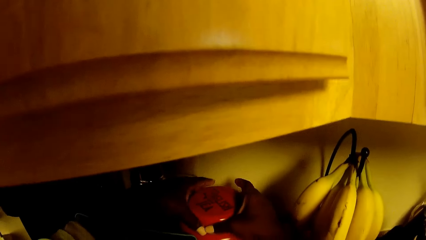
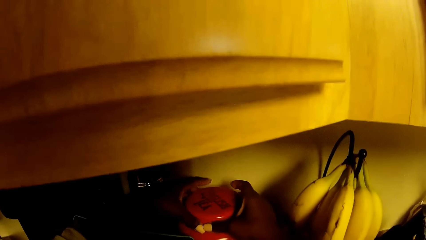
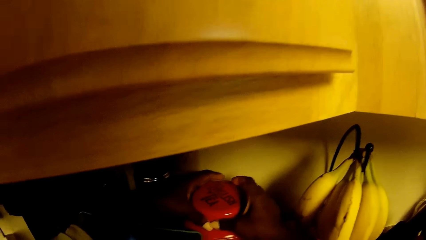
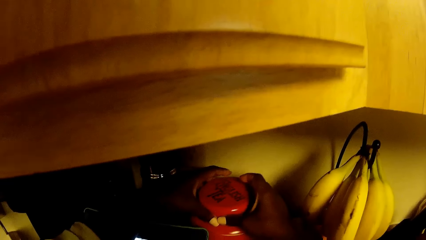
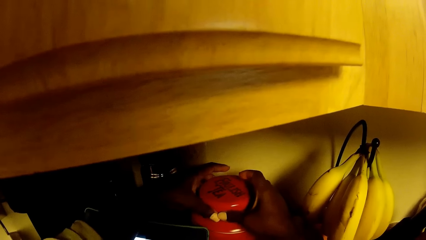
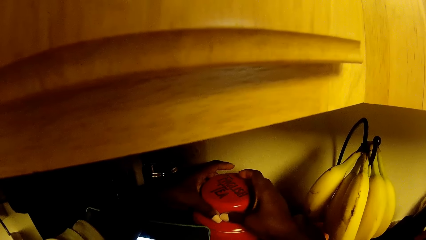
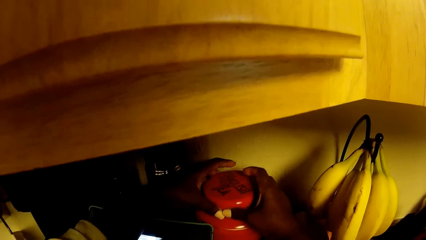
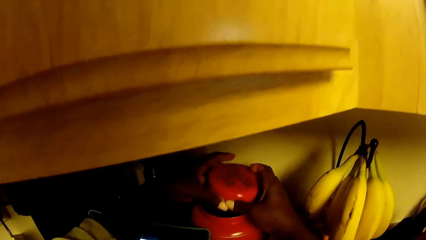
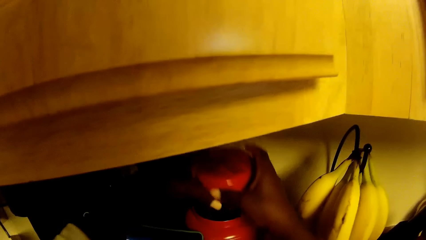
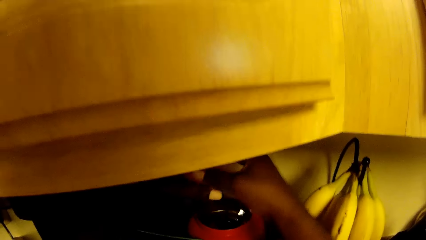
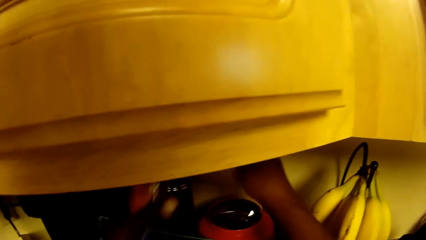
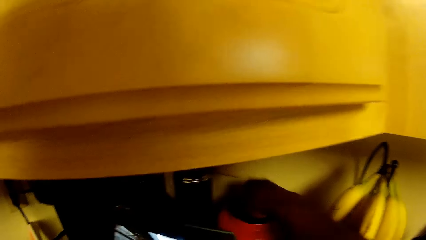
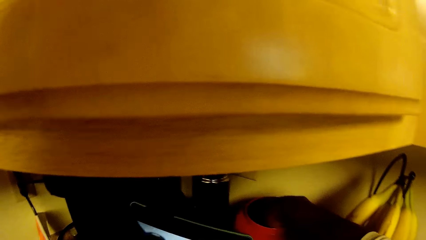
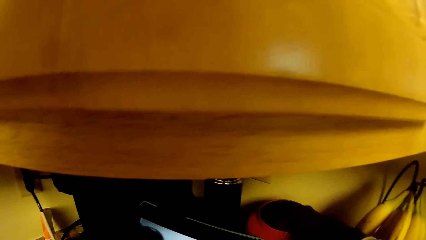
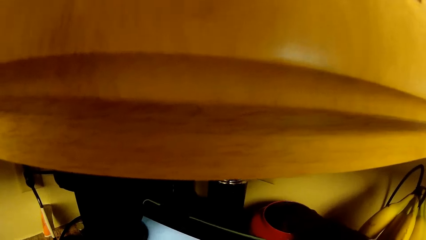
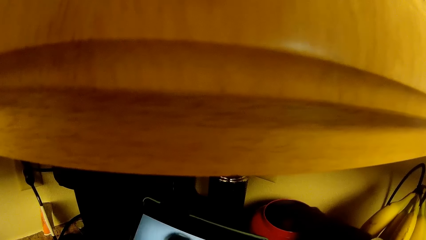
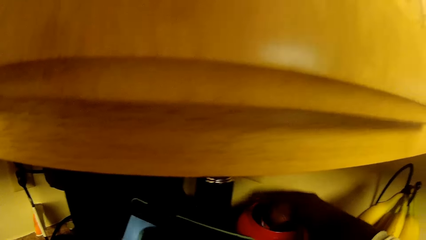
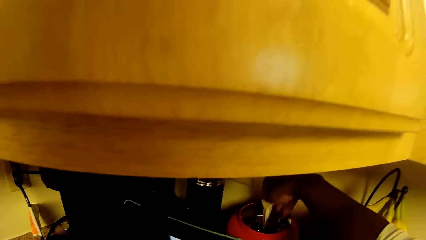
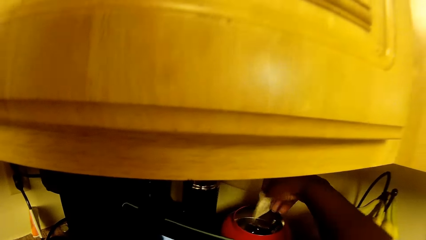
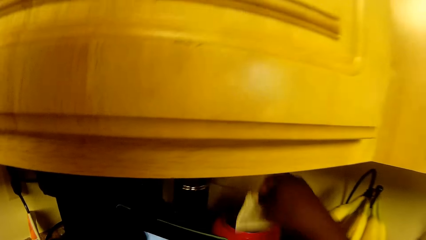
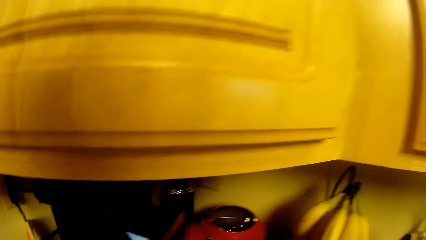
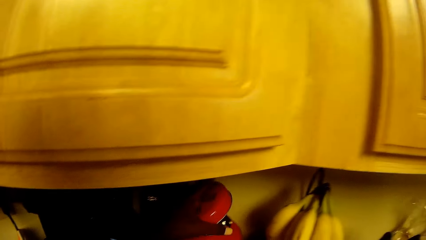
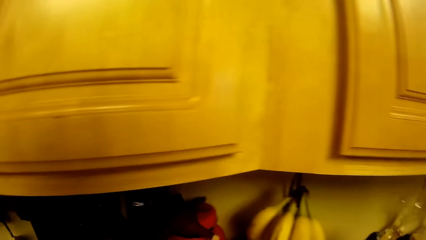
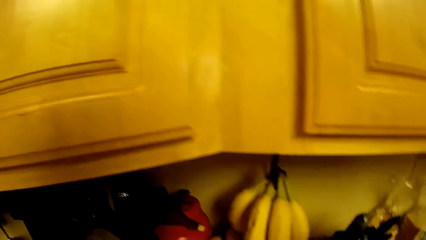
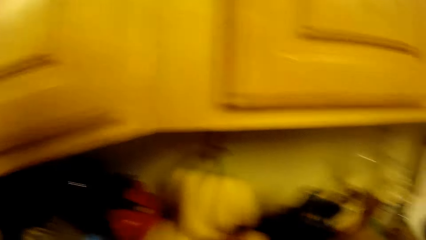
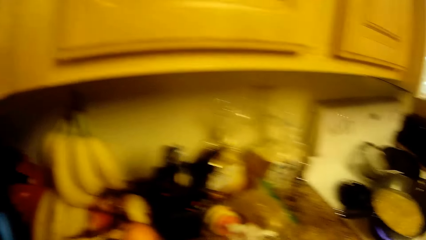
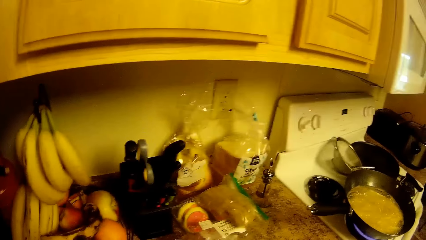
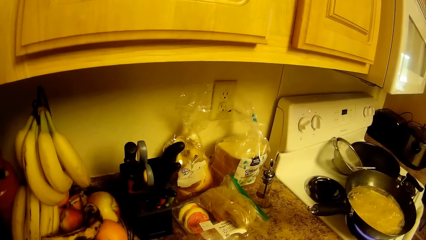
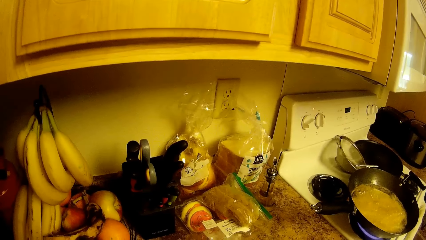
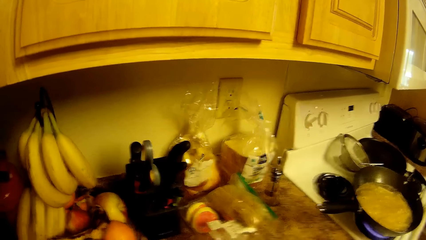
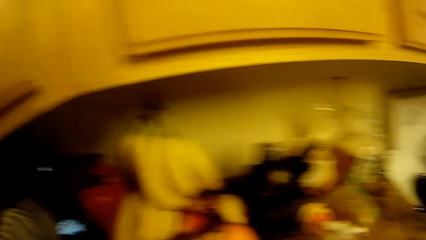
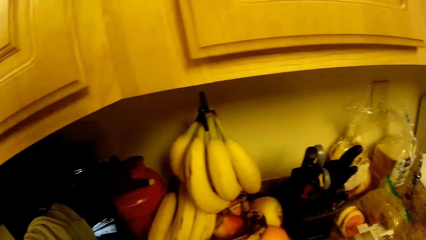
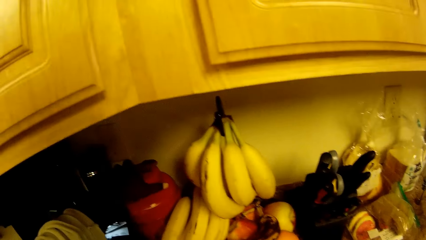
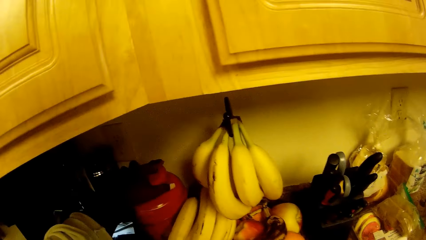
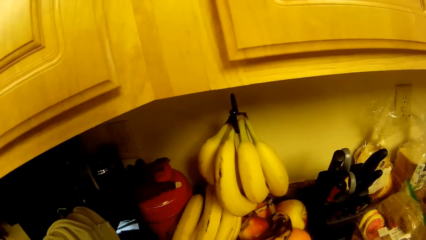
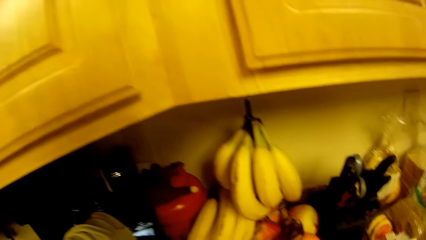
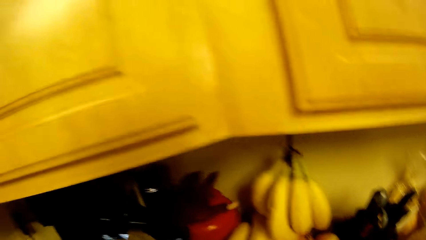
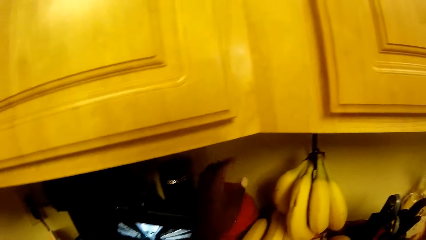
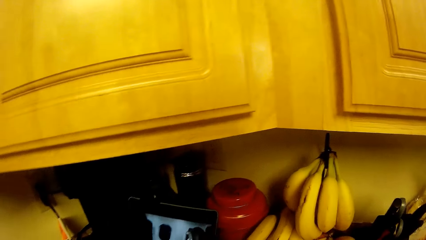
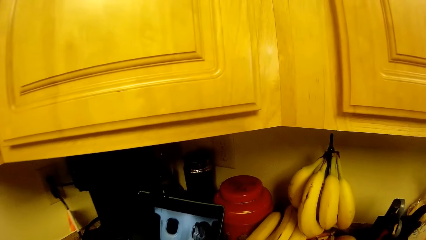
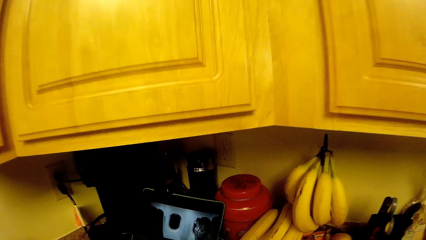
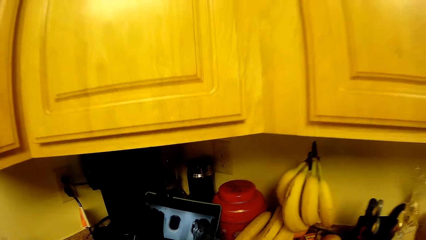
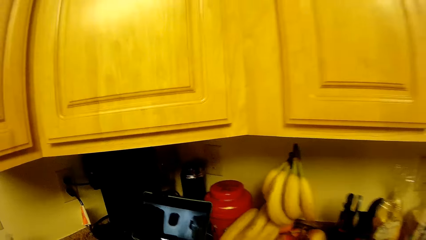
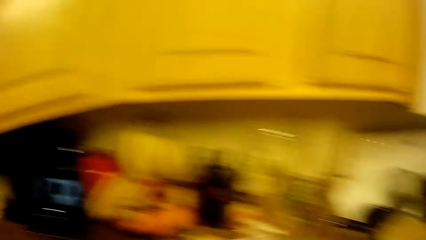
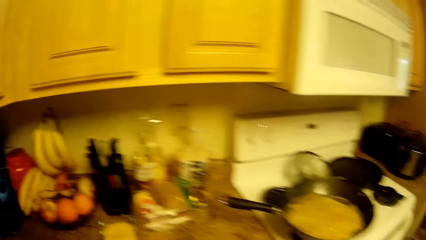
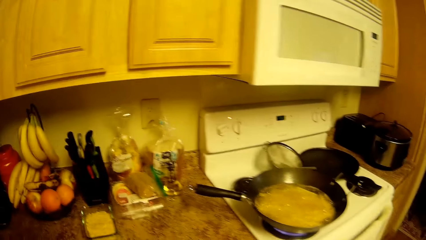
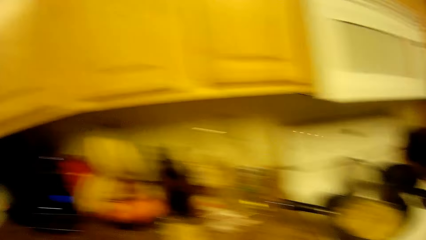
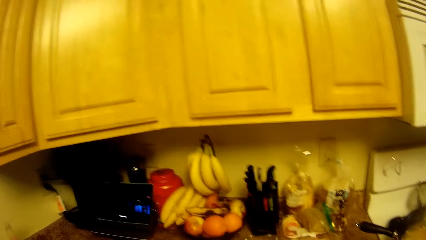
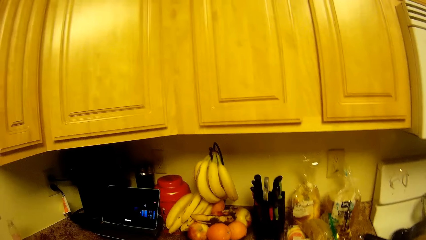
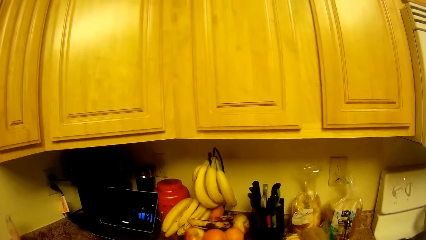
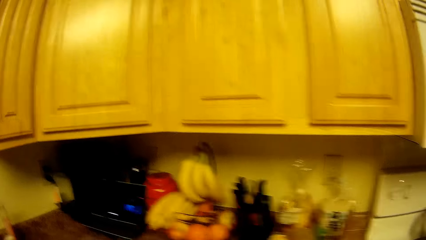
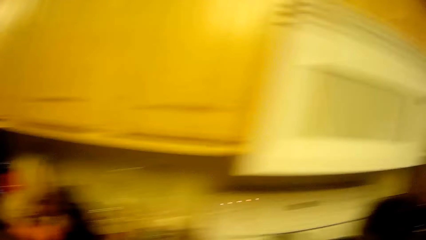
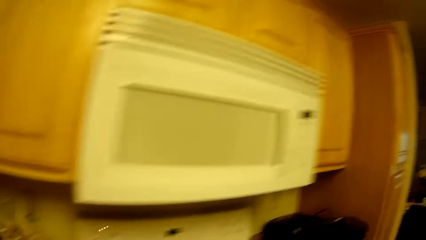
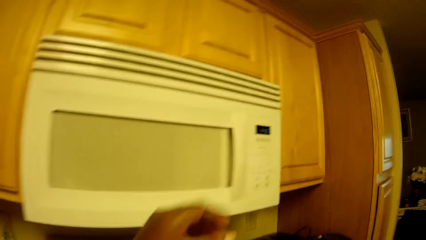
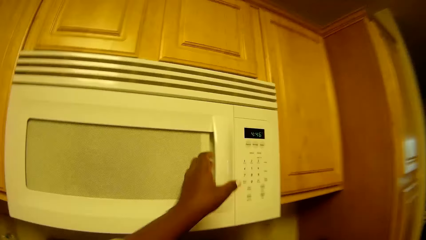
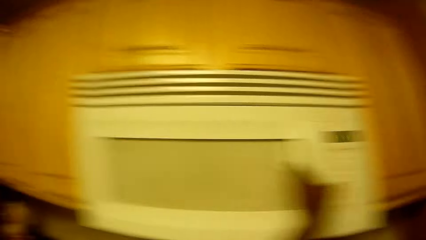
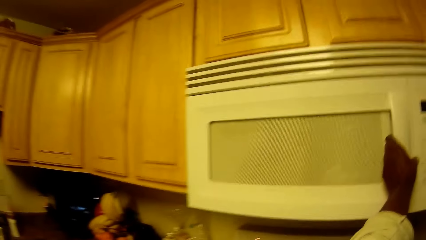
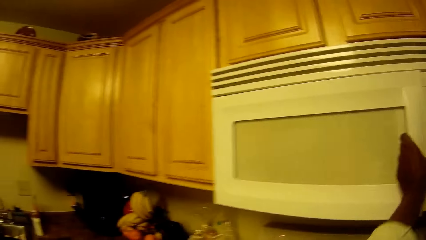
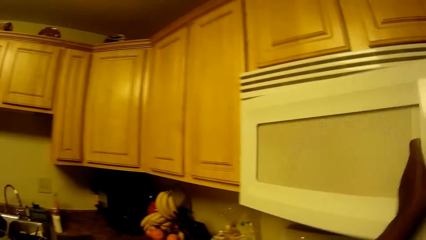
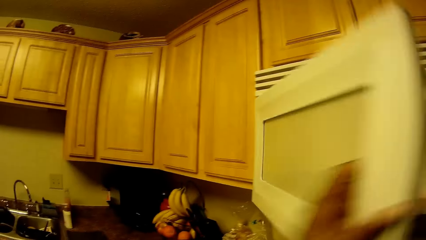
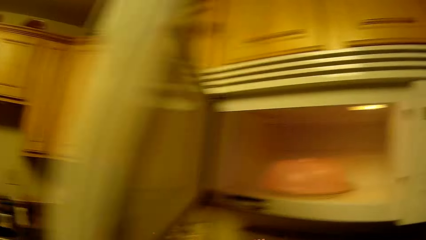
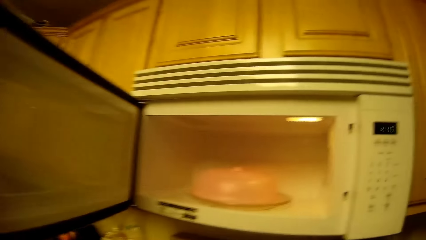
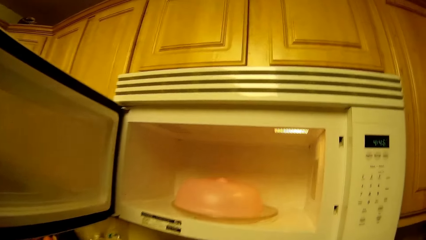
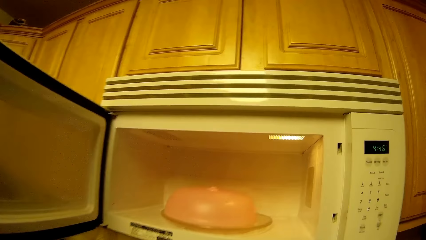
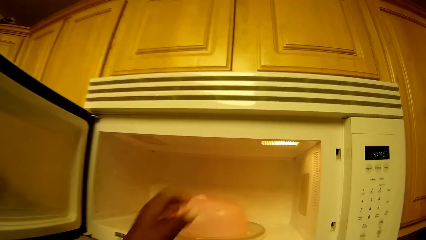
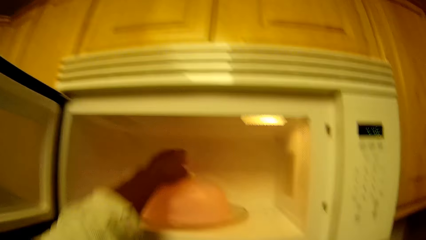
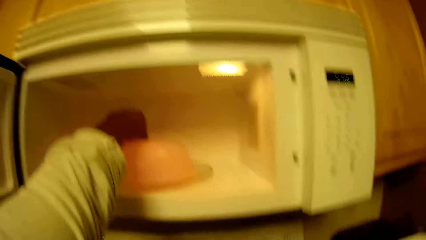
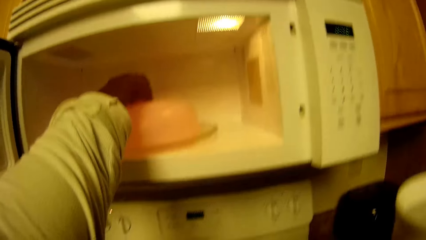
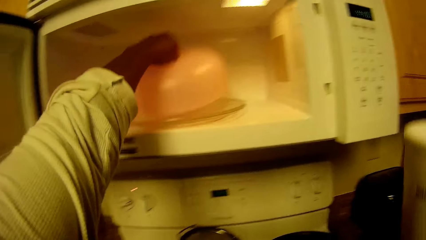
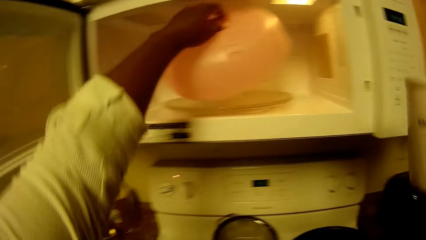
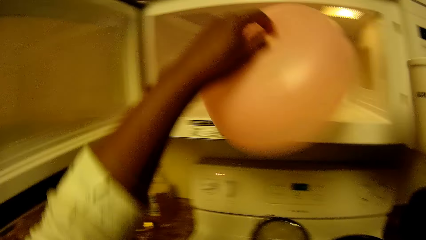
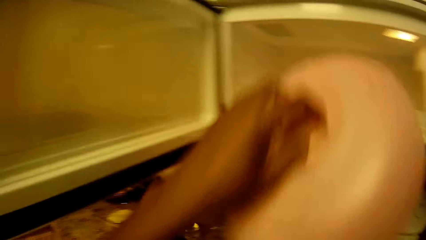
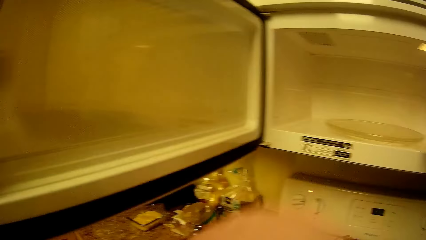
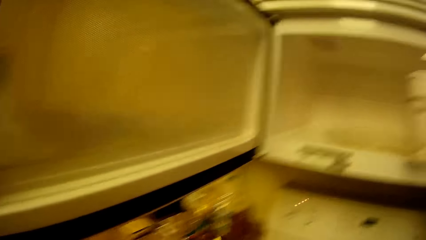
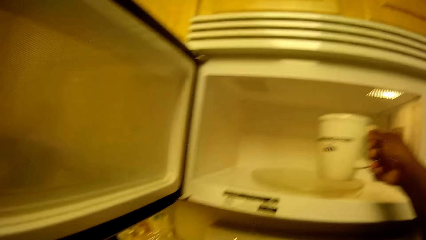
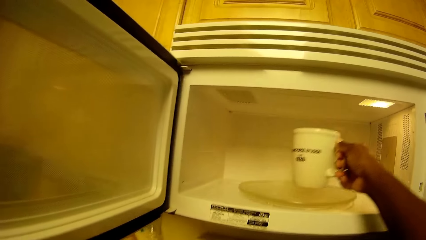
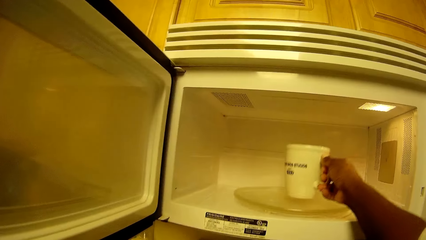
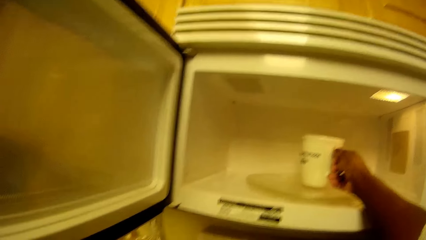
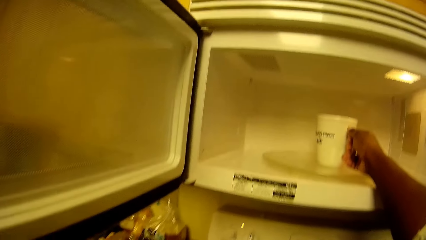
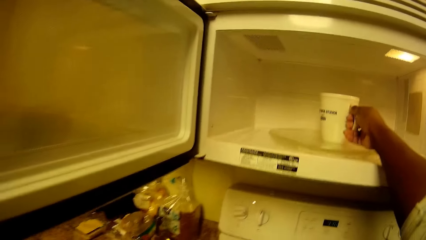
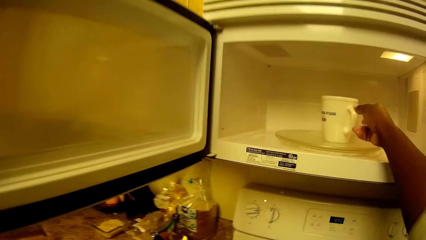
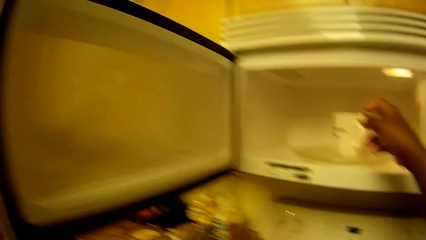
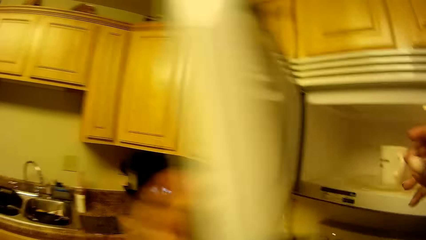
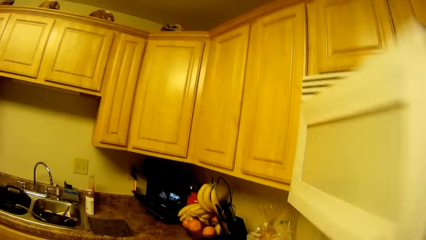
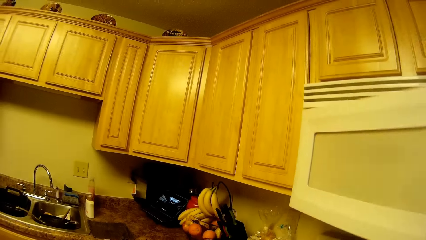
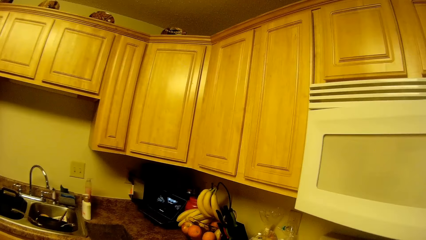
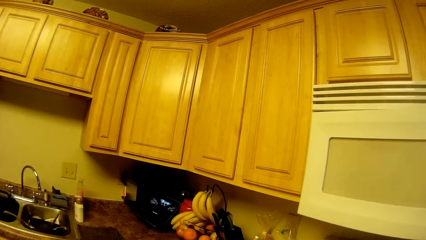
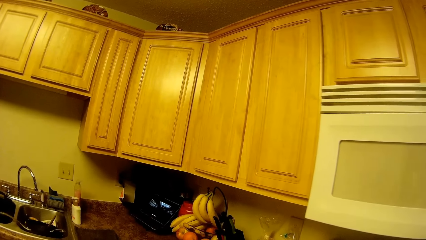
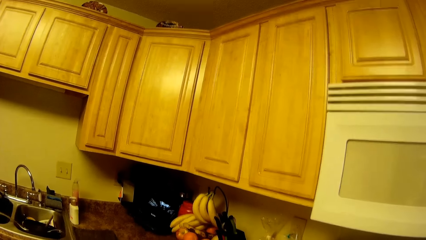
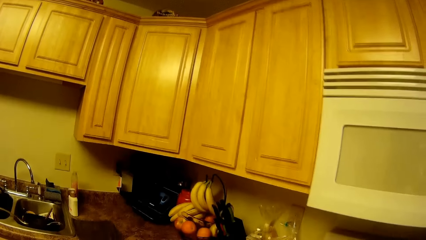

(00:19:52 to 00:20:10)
The camera wearer picks up a tea bag from the jar with her right hand. She closes the jar with her left hand. She looks around. She looks around again. She opens a microwave with her left hand. She removes a lid from the microwave with her left hand. She places the cup in the microwave with her right hand. She closes the microwave with both hands.
